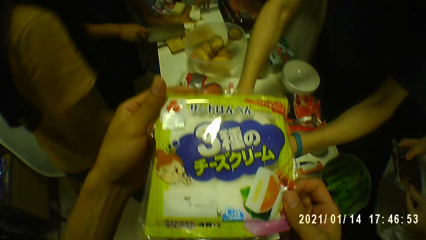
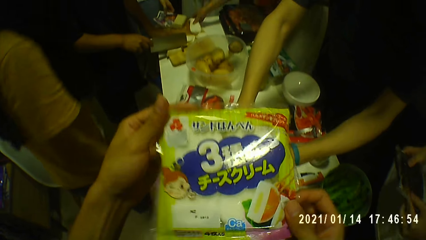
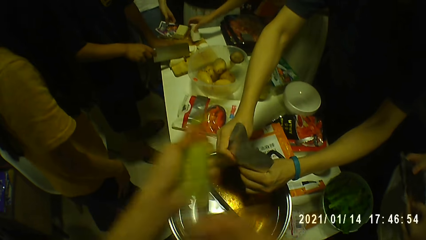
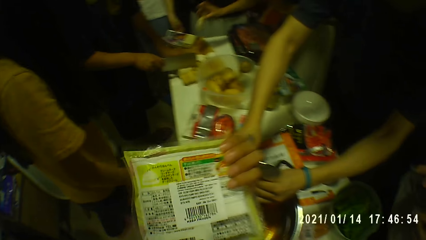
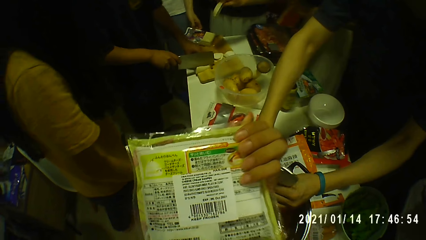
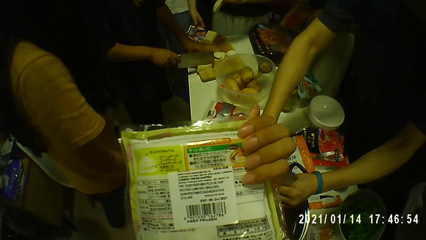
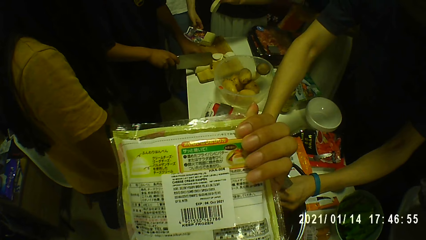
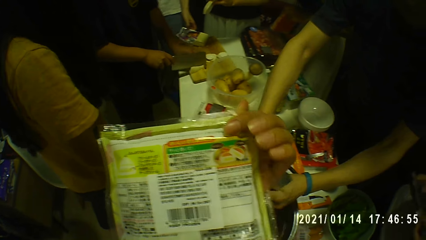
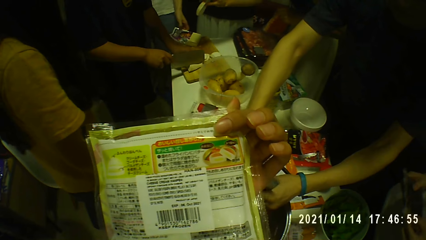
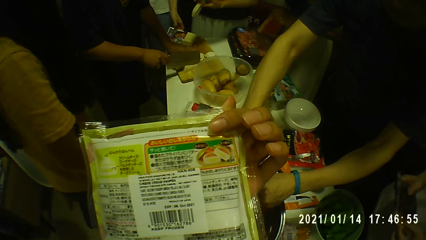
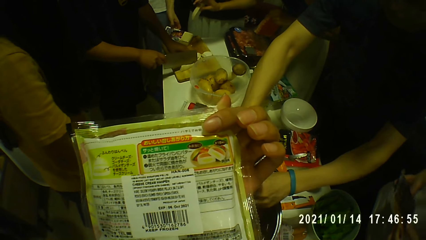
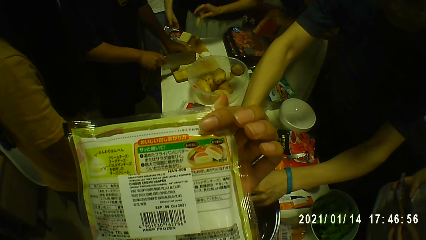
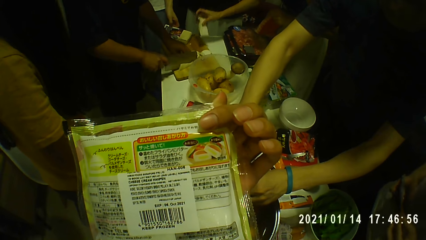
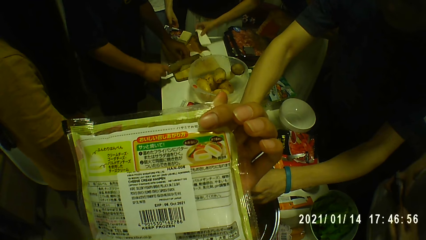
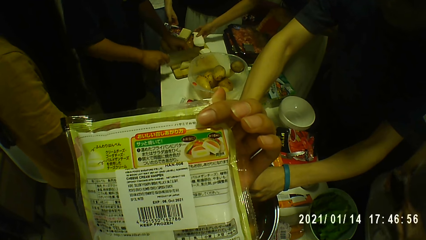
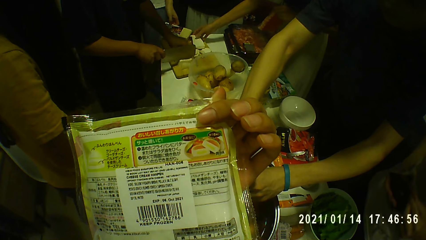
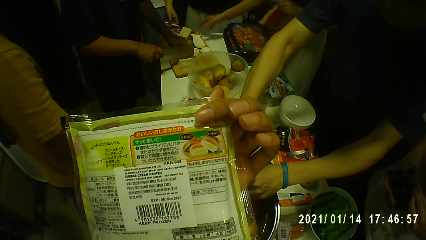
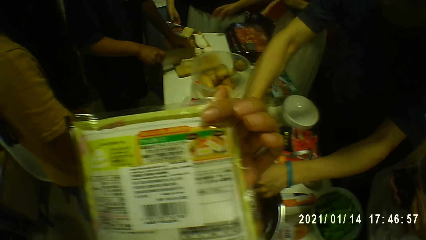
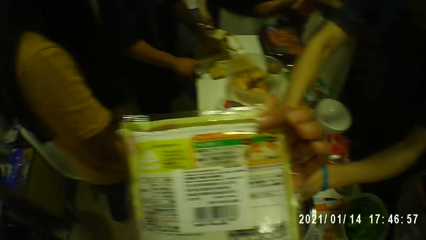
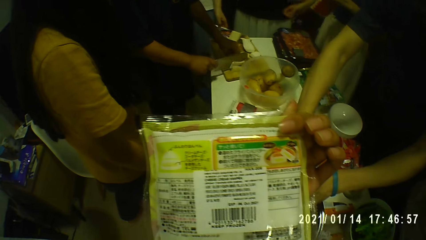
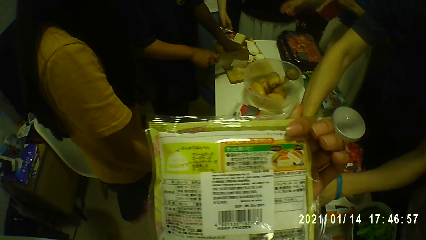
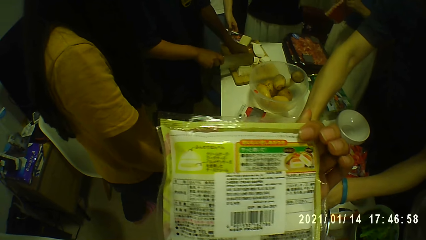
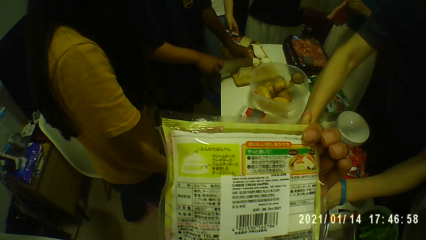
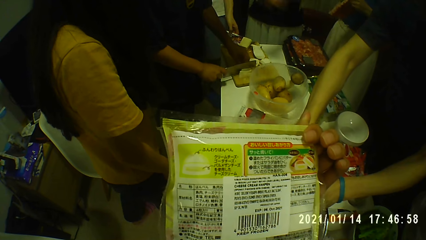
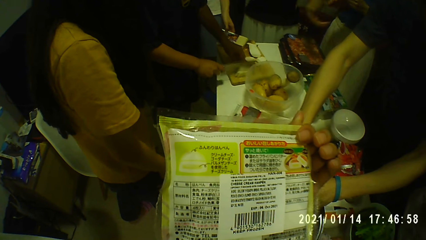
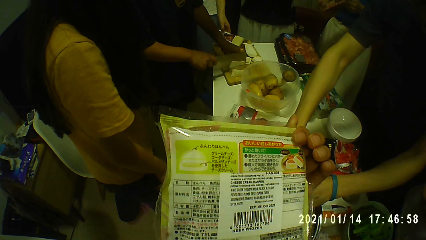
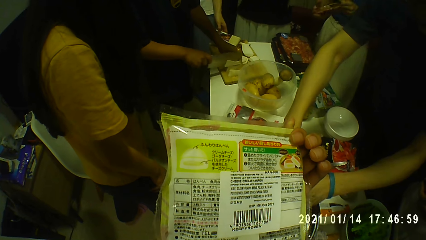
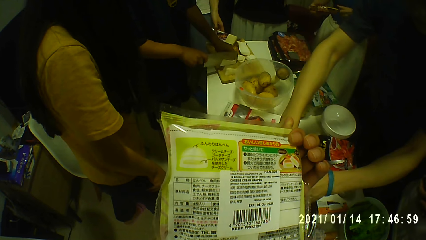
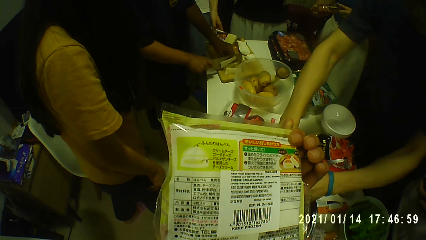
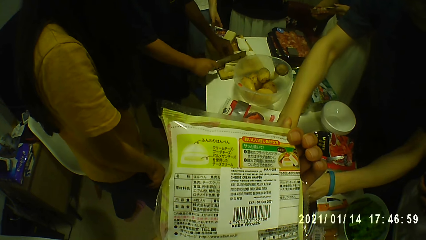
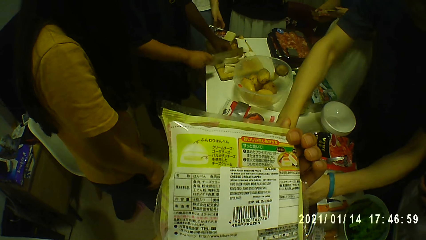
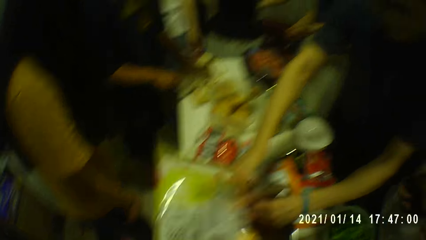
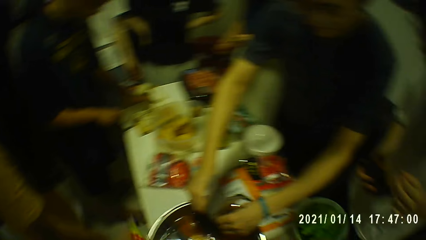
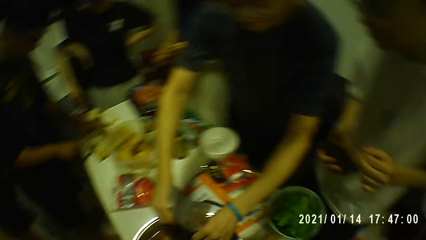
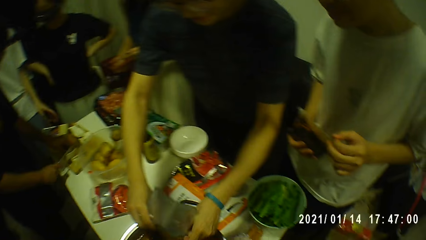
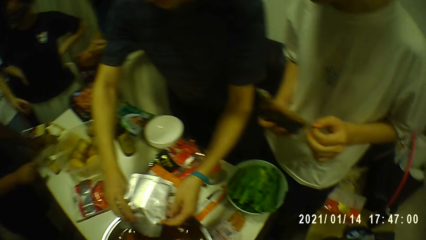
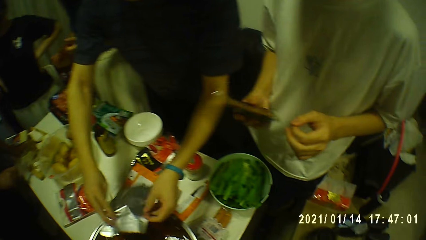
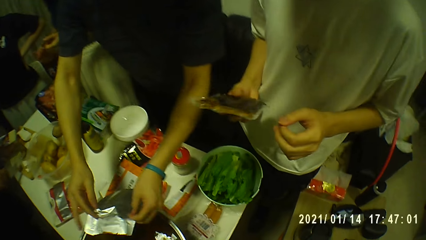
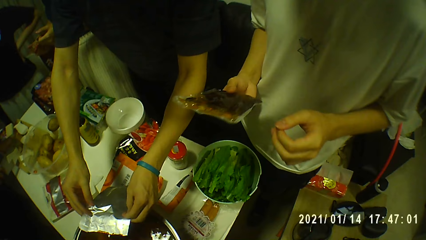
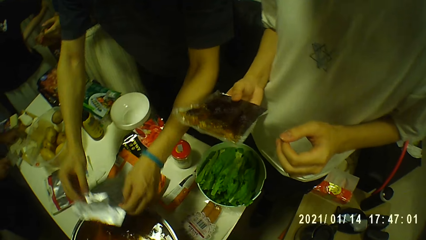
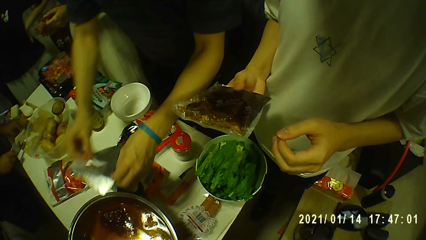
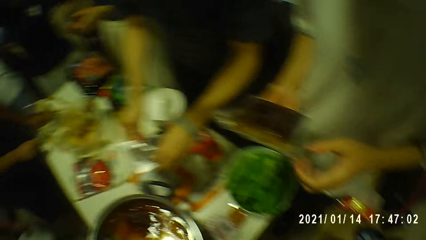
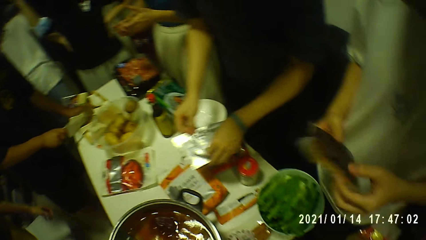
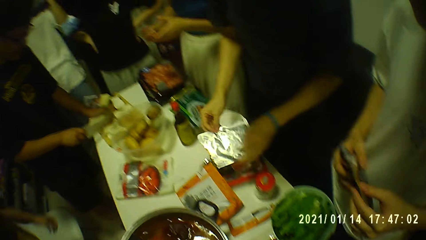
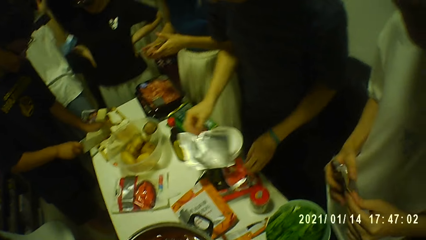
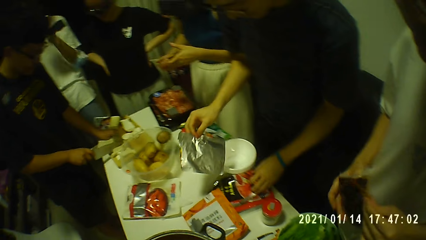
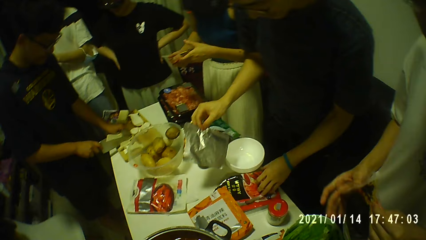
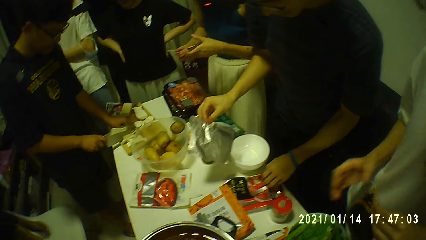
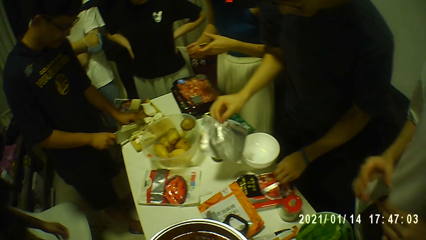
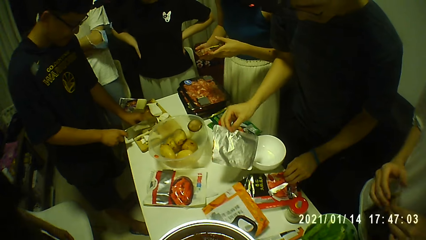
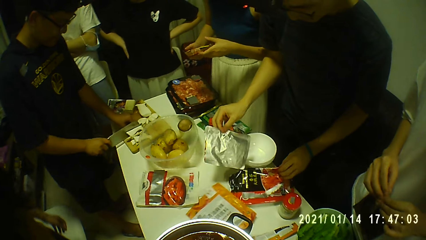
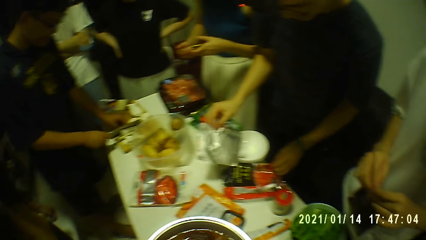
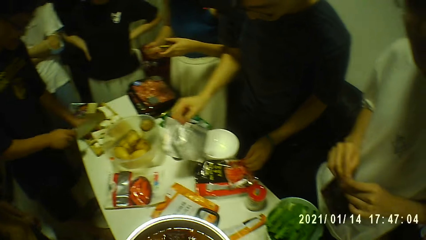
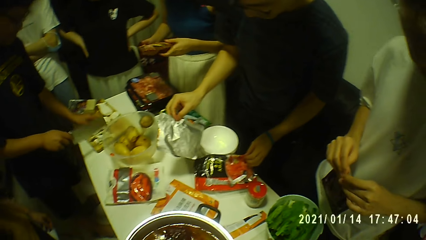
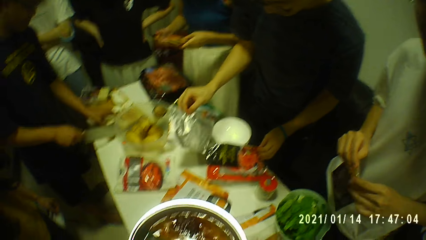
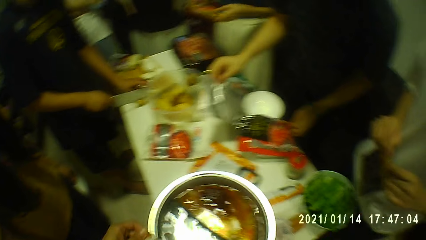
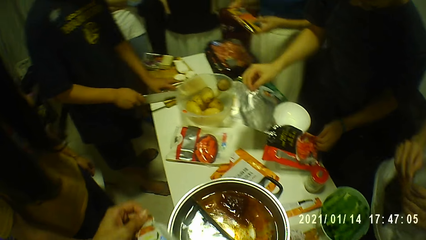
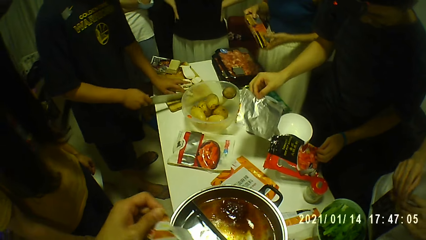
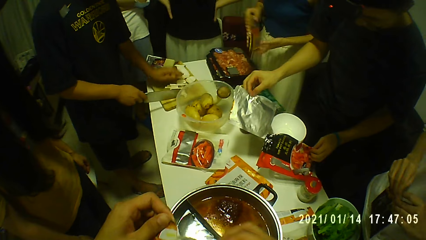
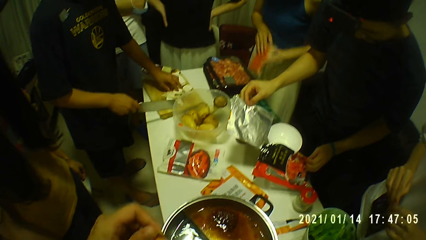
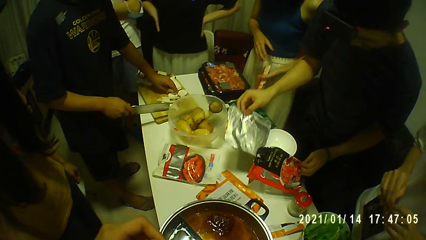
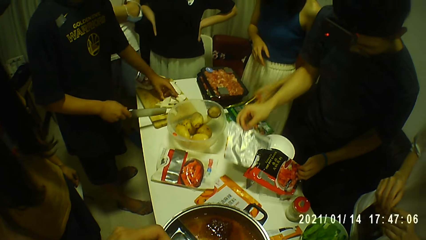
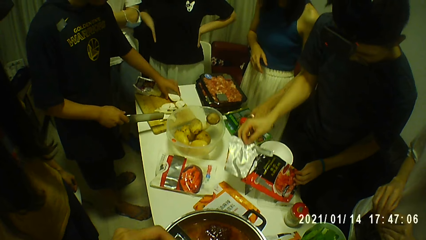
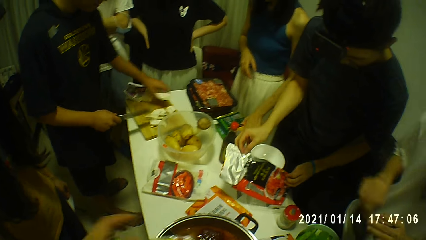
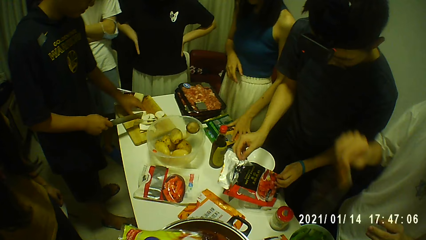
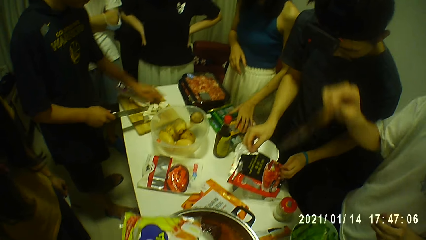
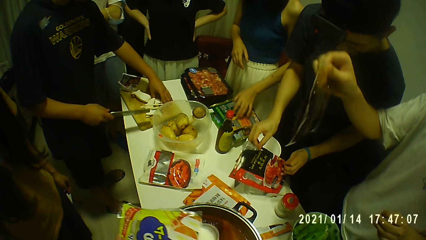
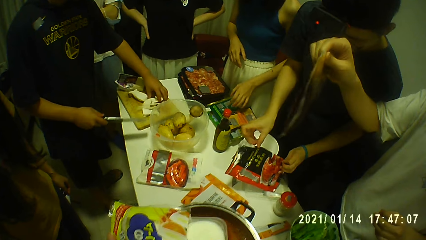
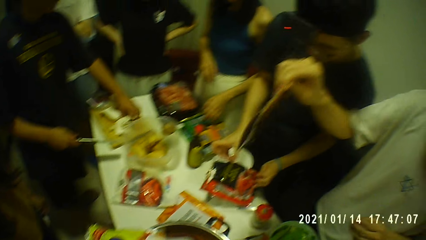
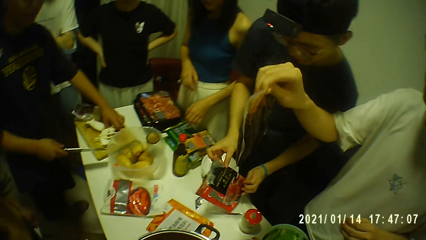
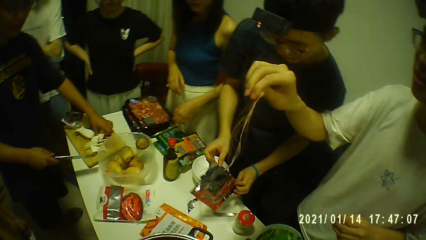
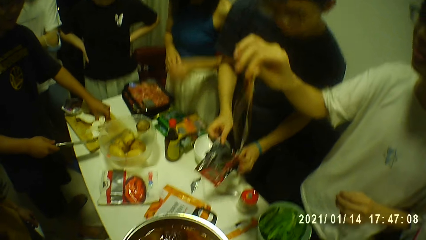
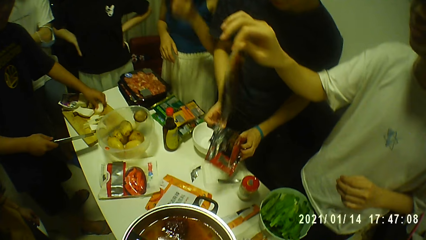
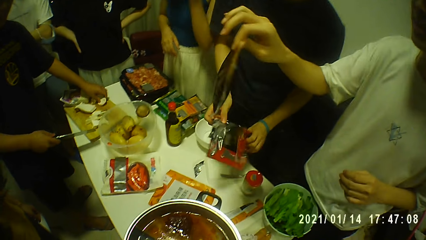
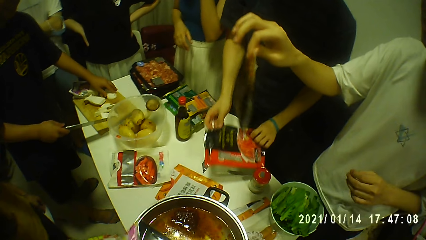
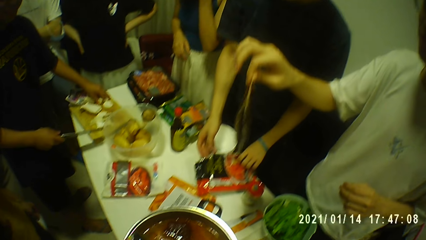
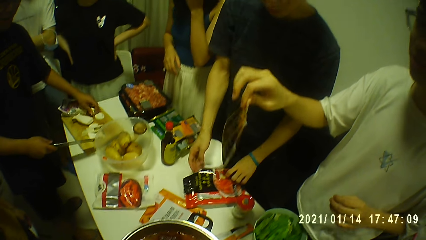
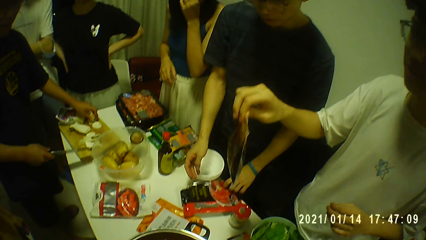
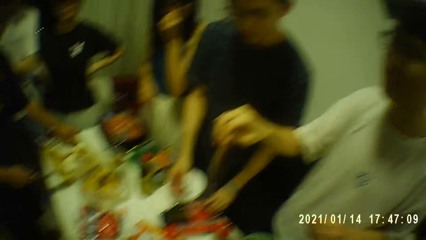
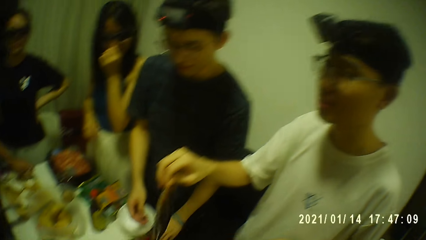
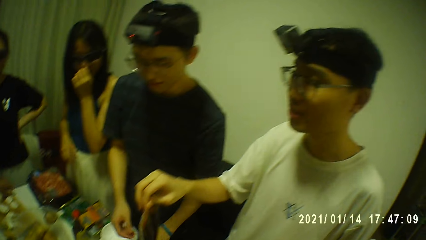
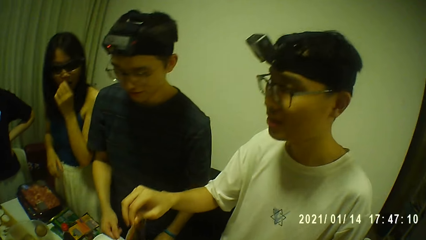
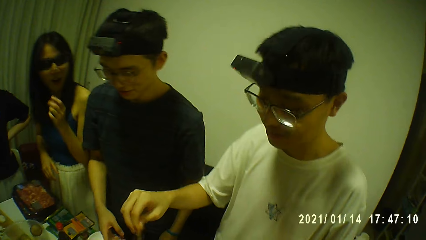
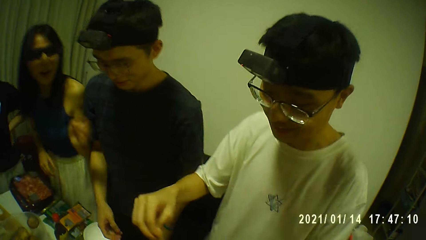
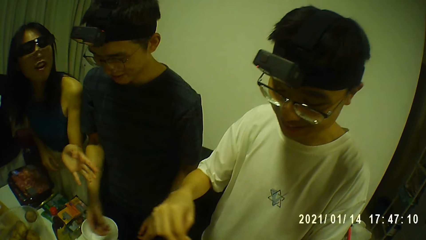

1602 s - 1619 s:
A woman picks up the potato from the table with her right hand. The camera wearer flips the bag of chips with both hands. A man moves the potato on the chopping board on the table with his left hand and slices the potato in his left hand on the chopping board on the table with the knife in his right hand. The woman drops the potato on the table with her right hand. She holds the bag of sausage with both hands. Another man holds the pack of vegetables with his right hand. He holds the pack of vegetables with both hands. A third man holds the foil bag with his right hand. He touches a polymer bag from the table with his left hand. The camera wearer holds the bag of chips with his left hand. He holds the bag of chips with both hands. The first man touches the potato on the chopping board on the table with his left hand. The woman holds the bag of sausage with her left hand and drops the bag of sausage on the table with her left hand. The first man picks up the potato from the chopping board on the table with his left hand. The second man holds the pack of vegetables with his right hand. The first man drops the potato on the chopping board on the table with his left hand. The third man drops the foil bag on the table with his right hand. The first man moves the potatoes on the chopping board on the table with his left hand. The second man interacts with the camera wearer and the group of people.
